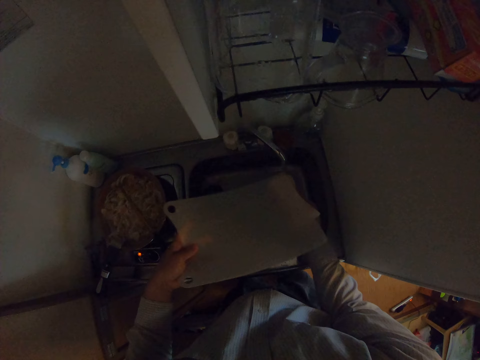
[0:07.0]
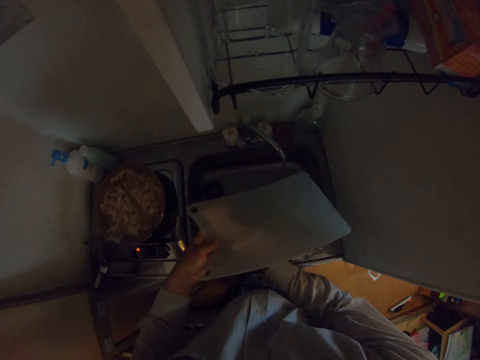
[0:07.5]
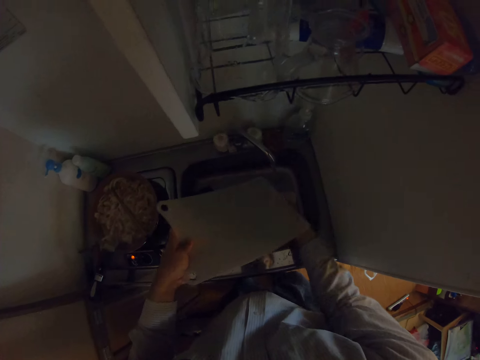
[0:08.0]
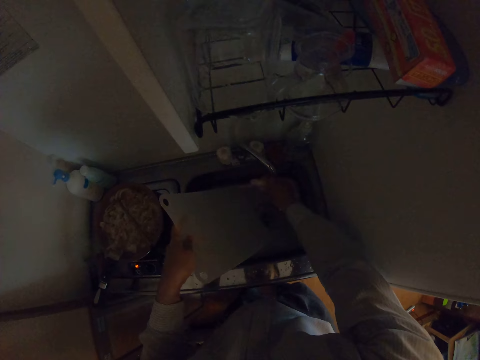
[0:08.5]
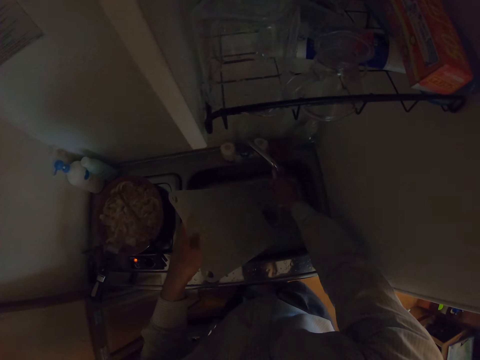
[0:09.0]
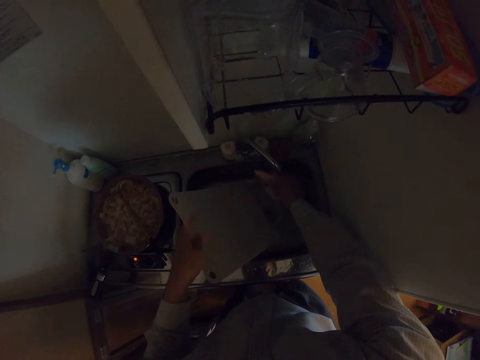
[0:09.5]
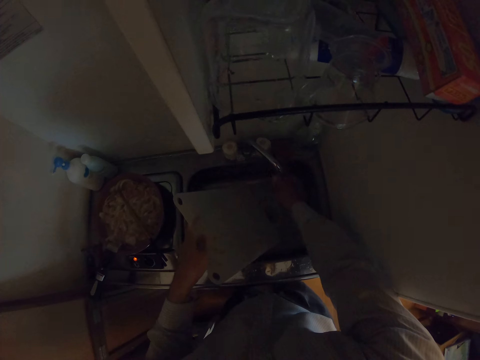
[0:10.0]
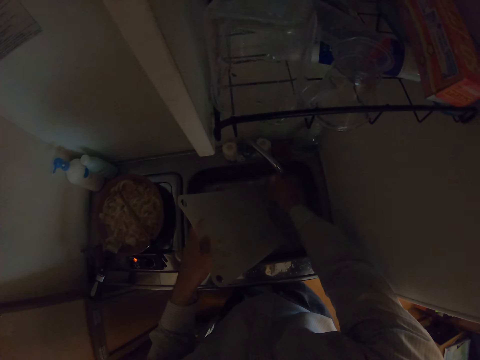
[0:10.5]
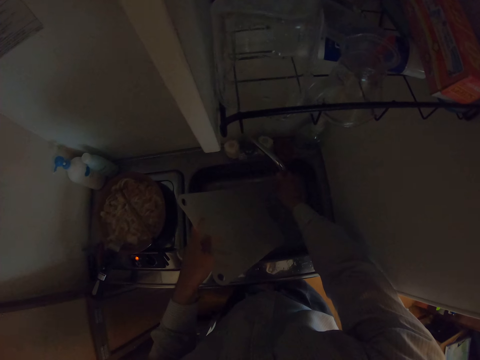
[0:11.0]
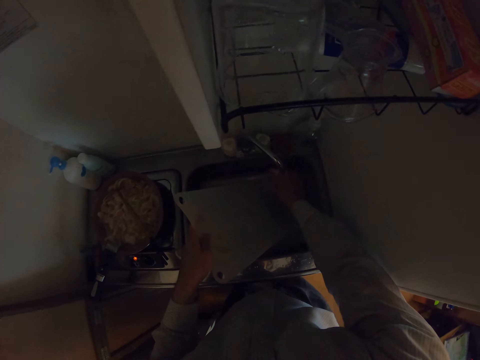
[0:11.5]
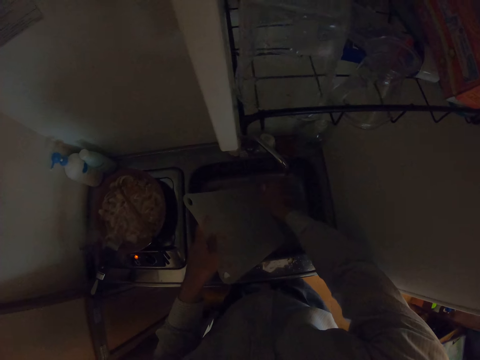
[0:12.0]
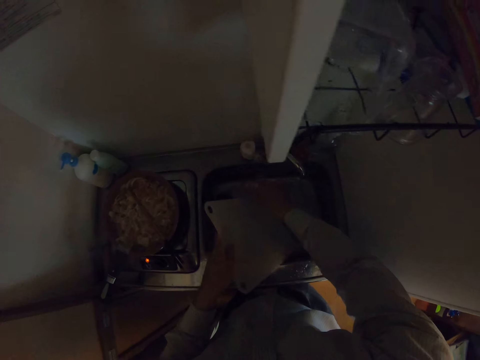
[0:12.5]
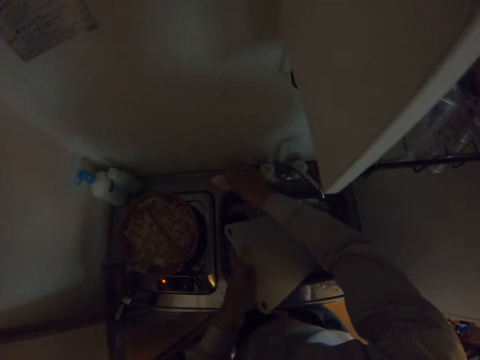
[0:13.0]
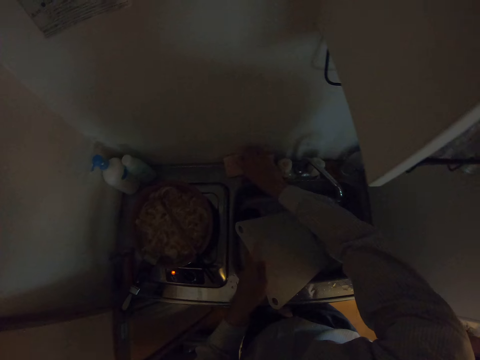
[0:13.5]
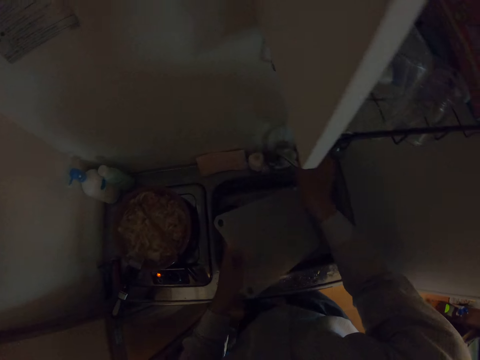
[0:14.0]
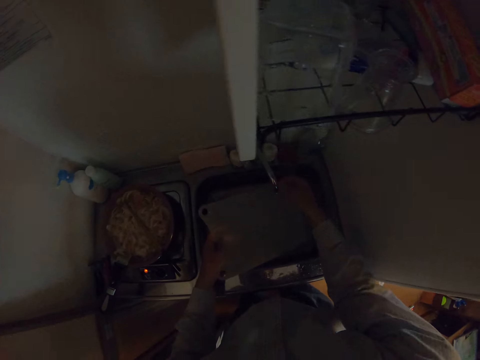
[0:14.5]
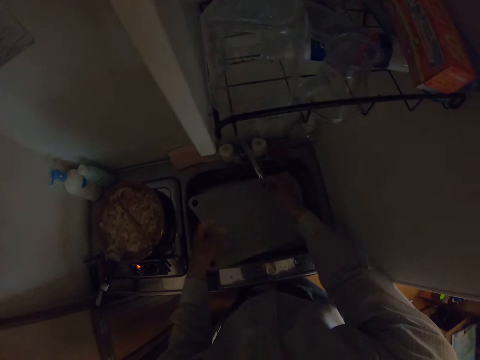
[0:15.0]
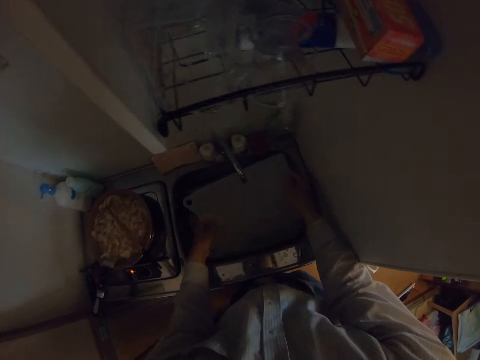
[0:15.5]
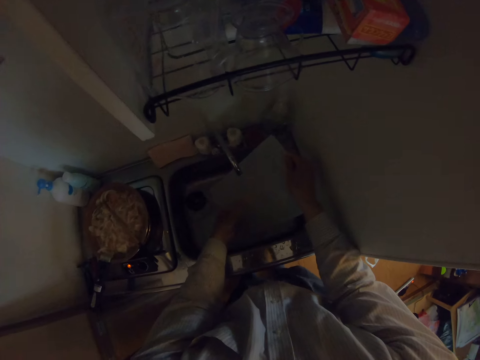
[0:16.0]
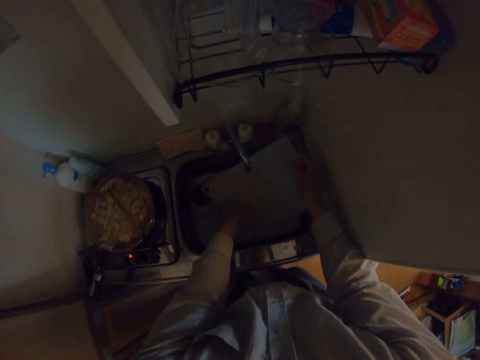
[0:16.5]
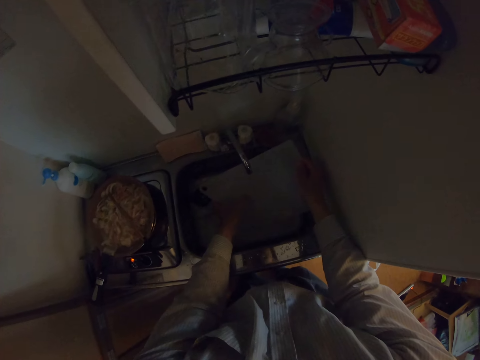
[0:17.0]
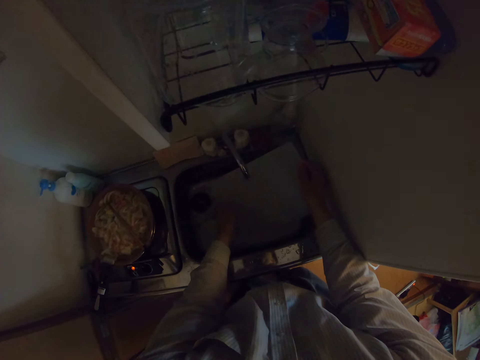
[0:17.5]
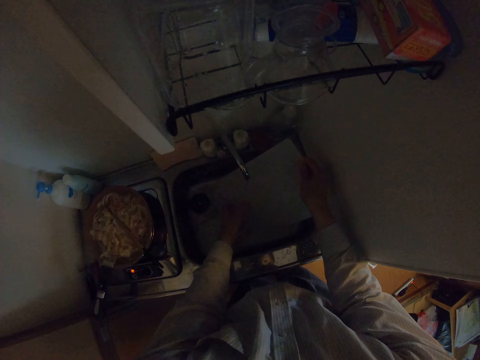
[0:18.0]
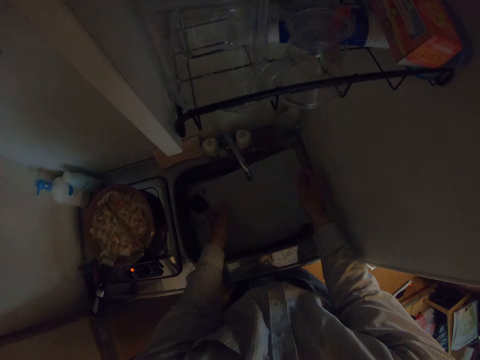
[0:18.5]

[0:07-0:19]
The camera wearer rinses the sponge with water from the tap. She moves her hand forwards. She places the sponge back to its original position on the sink. She moves her hand towards the cutting board. She turns the tap with her hand. She washes the cutting board with the water.

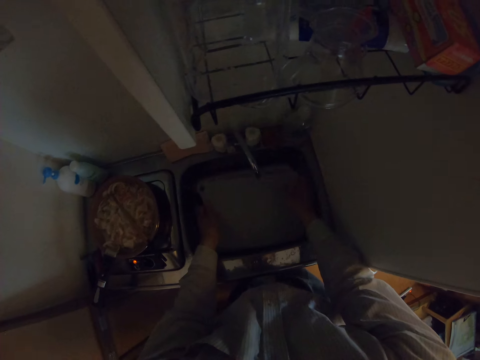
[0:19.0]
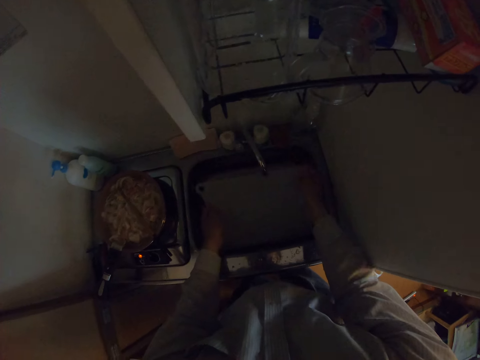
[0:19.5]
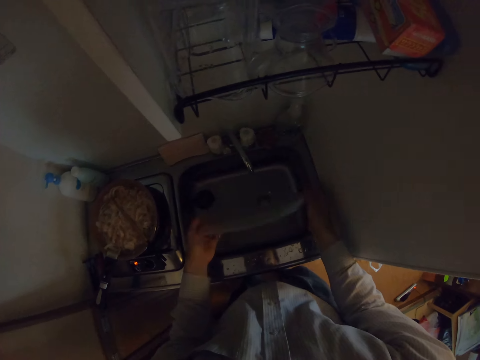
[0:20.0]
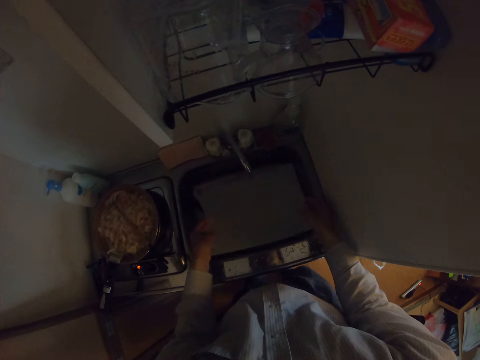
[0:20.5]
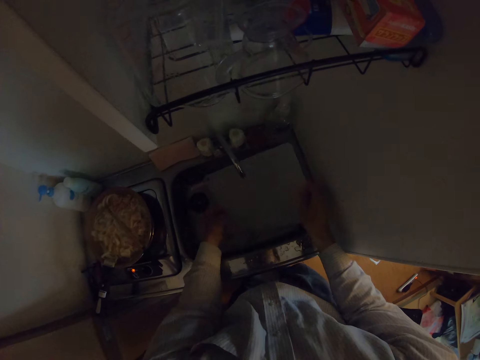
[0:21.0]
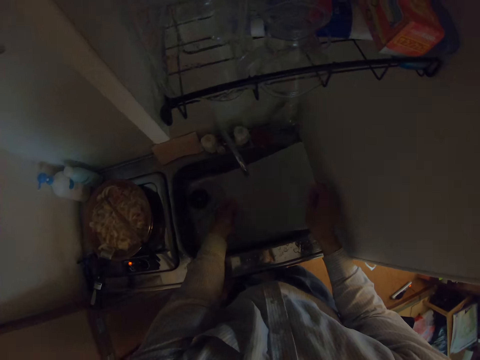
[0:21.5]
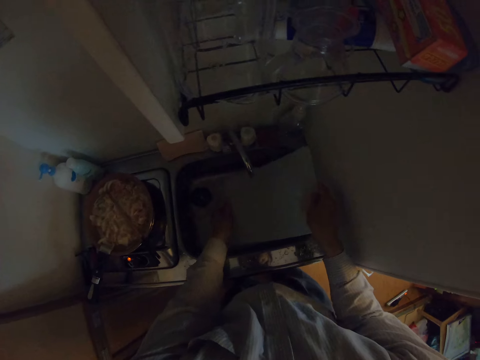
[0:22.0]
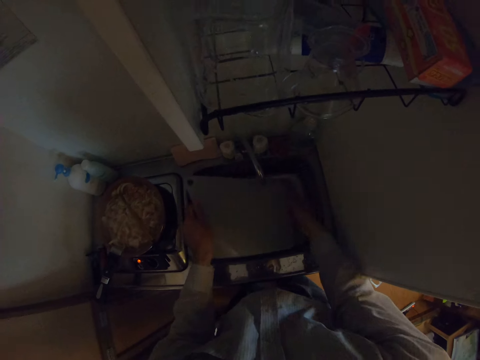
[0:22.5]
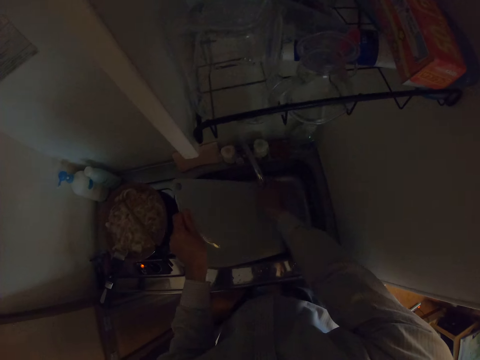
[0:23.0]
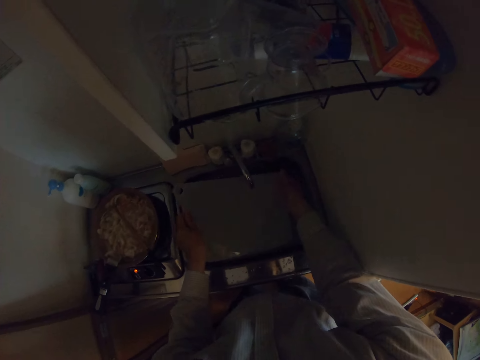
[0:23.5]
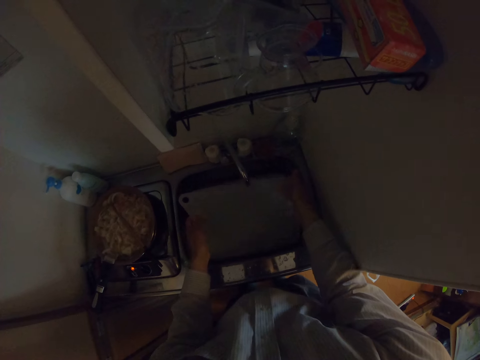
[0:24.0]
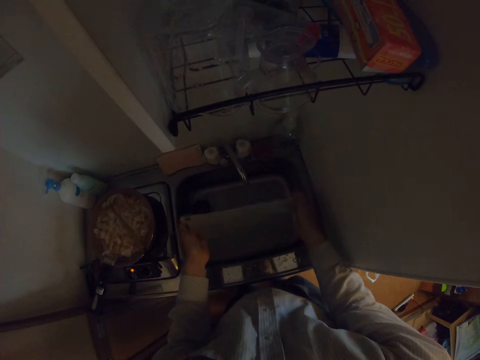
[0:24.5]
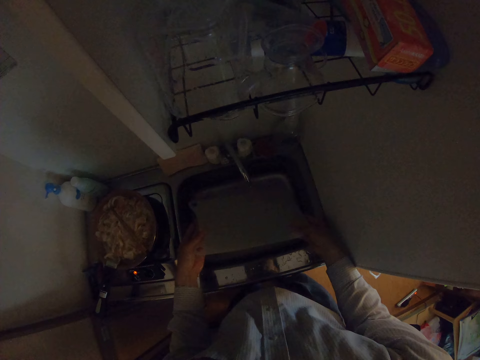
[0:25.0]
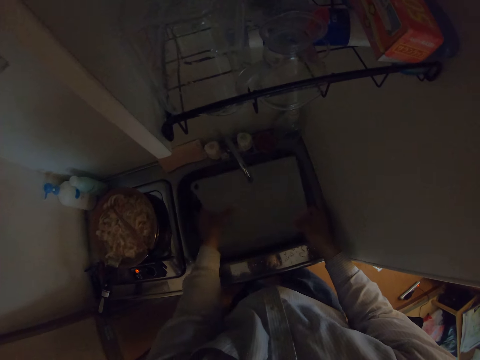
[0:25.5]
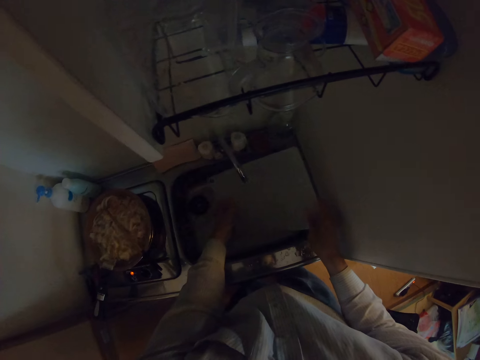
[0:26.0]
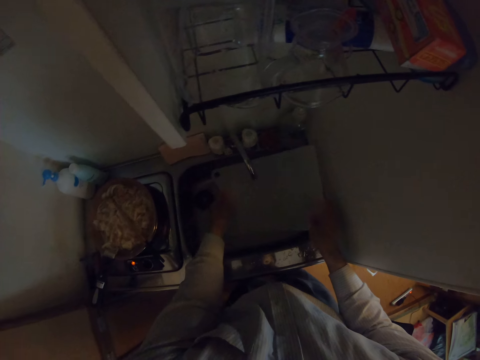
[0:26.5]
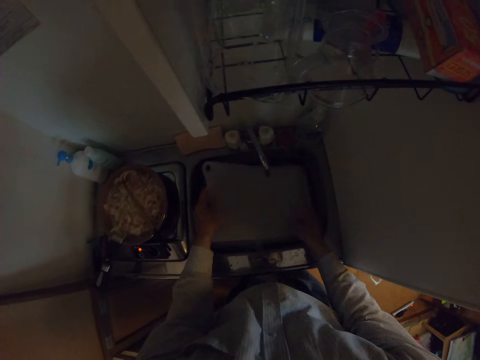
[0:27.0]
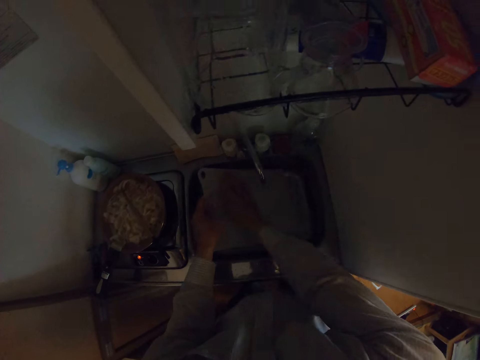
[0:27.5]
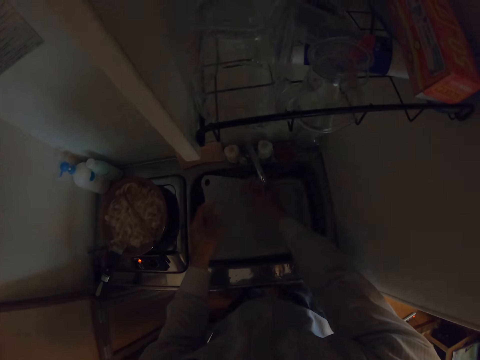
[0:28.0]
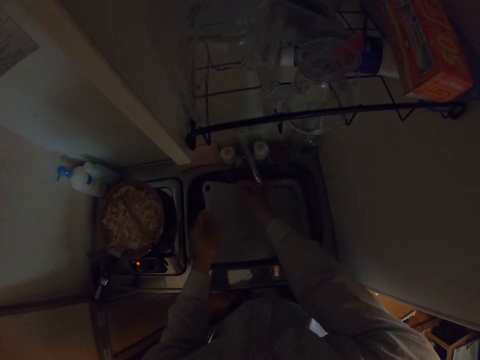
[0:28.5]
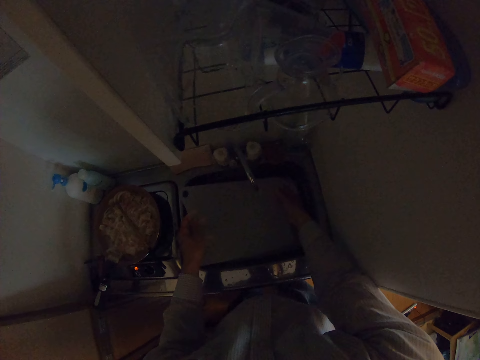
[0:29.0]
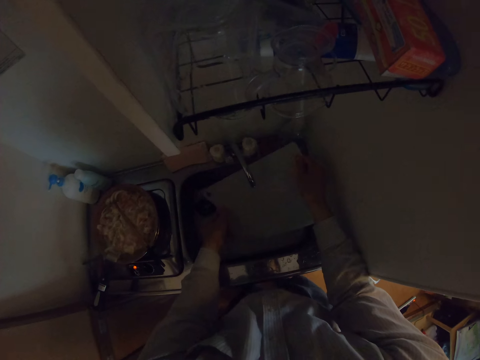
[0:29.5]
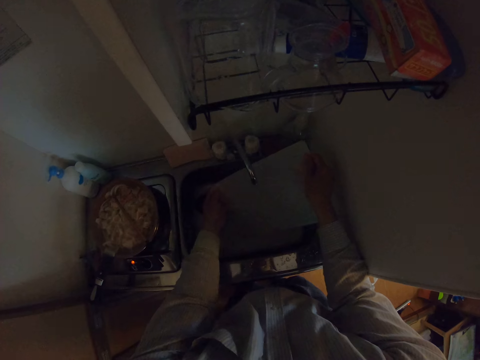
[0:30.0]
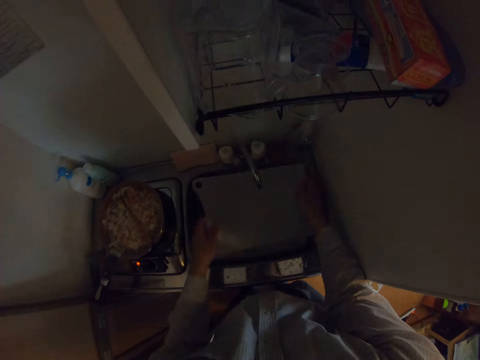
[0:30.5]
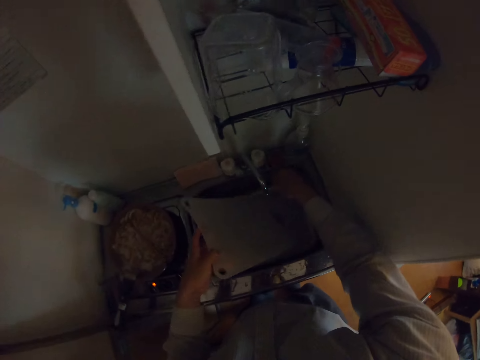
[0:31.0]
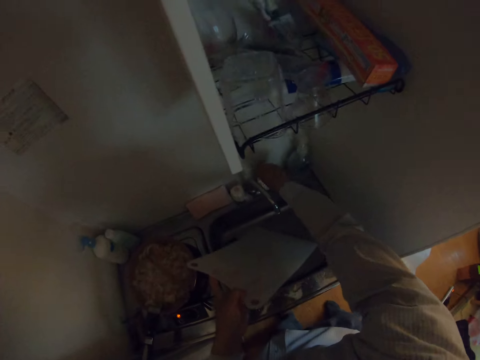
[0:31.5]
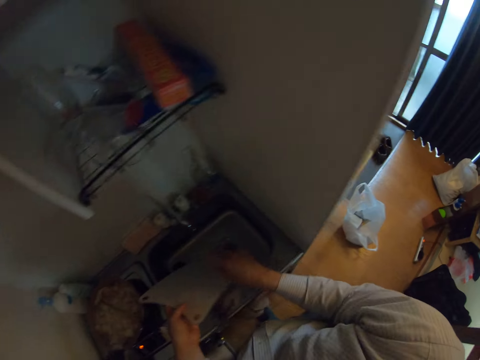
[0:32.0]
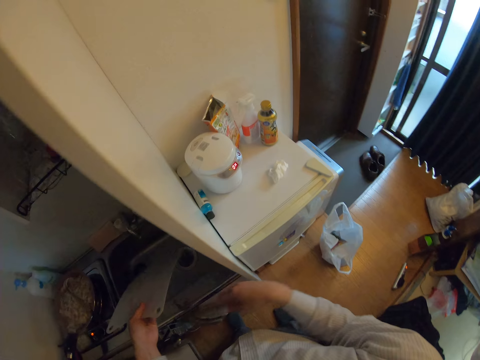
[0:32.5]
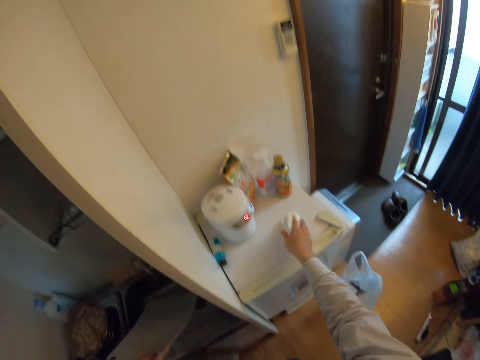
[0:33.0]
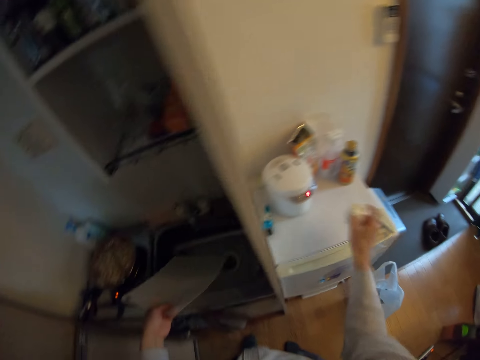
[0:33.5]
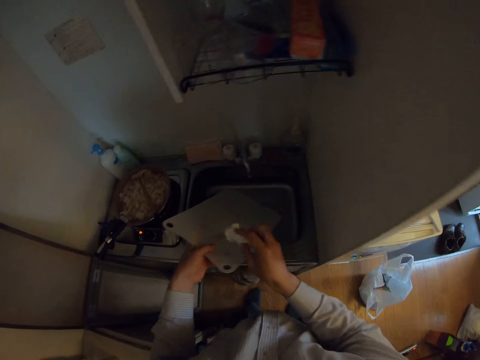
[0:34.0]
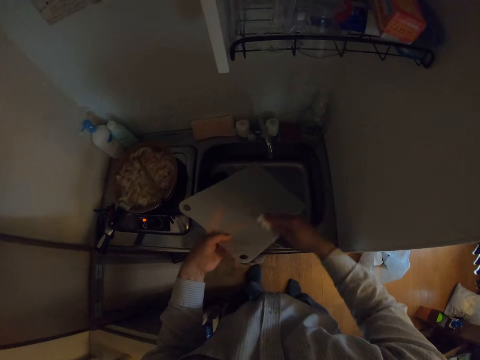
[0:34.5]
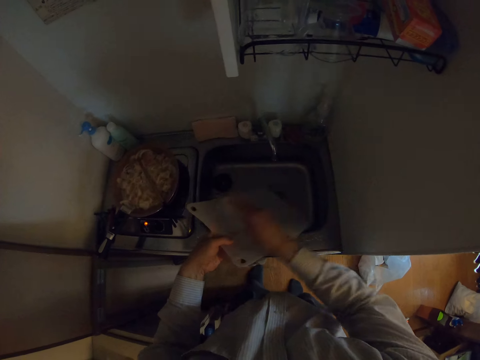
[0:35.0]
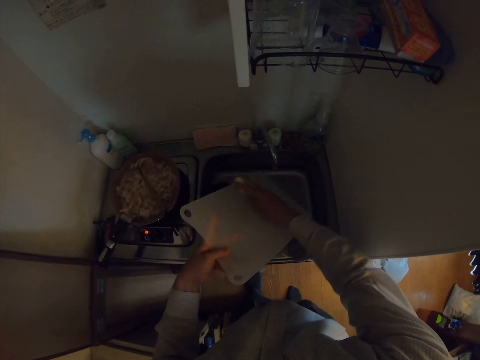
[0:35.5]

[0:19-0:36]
The camera wearer turns the cutting board. She washes the board with the water. She turns the cutting board. She washes the board with the water. She moves her hand forwards and closes the tap. She moves her hand towards her. She moves her hand towards the fridge. She holds the kitchen tissue with her hand. She picks the tissue paper from the top of a refrigerator. She moves her hand towards the cutting board. She places the kitchen tissue on the cutting board. She wipes the cutting board with the kitchen tissue.
